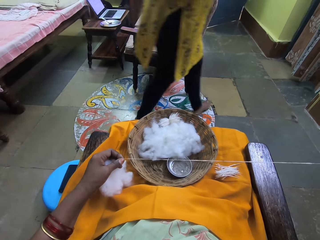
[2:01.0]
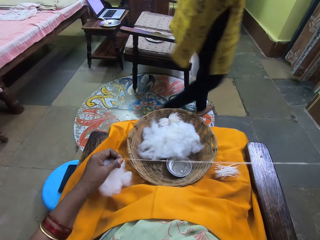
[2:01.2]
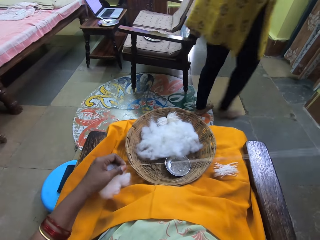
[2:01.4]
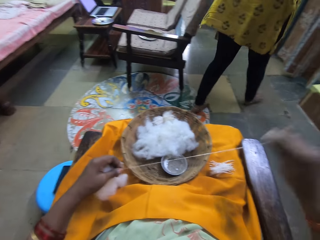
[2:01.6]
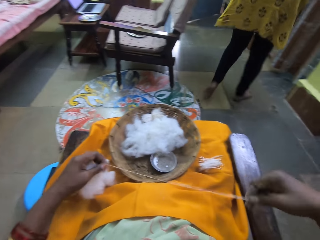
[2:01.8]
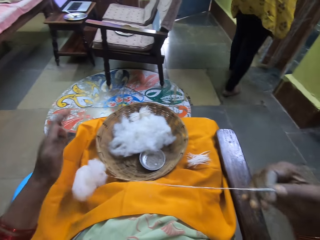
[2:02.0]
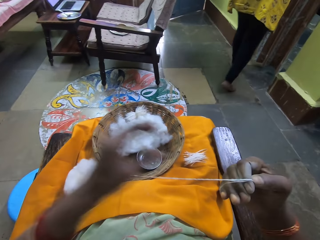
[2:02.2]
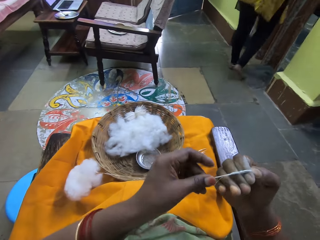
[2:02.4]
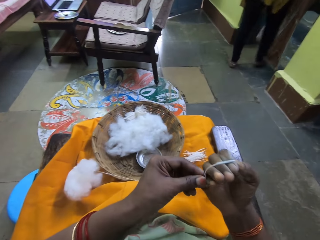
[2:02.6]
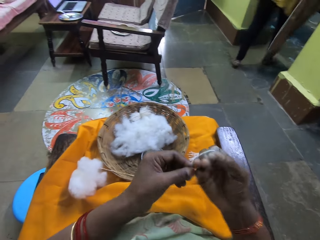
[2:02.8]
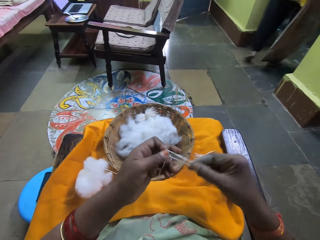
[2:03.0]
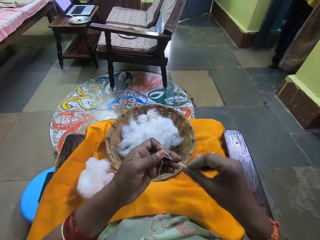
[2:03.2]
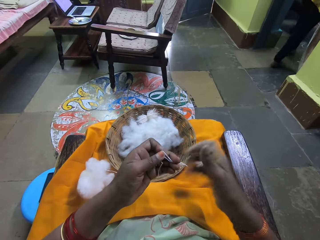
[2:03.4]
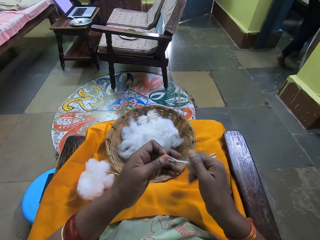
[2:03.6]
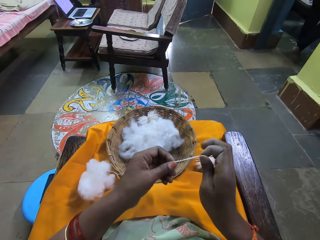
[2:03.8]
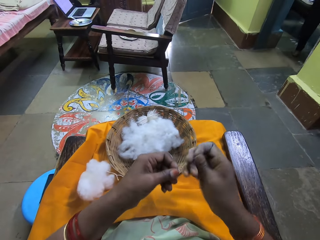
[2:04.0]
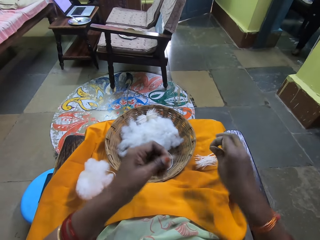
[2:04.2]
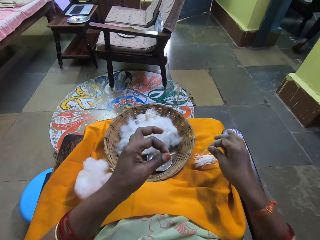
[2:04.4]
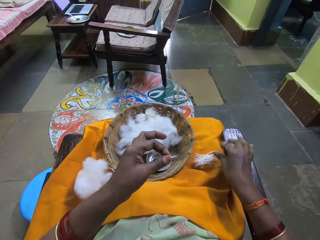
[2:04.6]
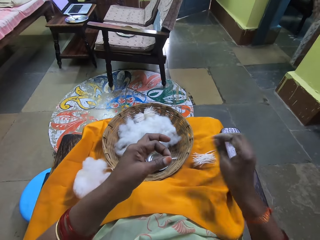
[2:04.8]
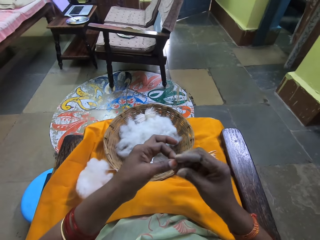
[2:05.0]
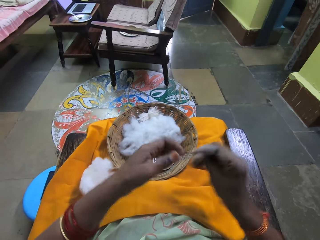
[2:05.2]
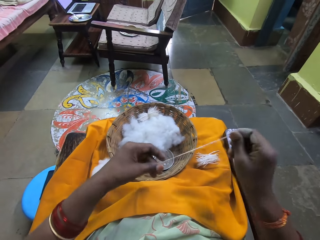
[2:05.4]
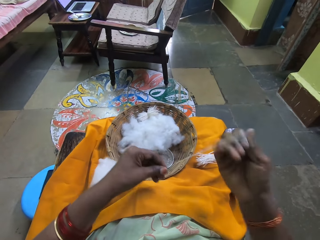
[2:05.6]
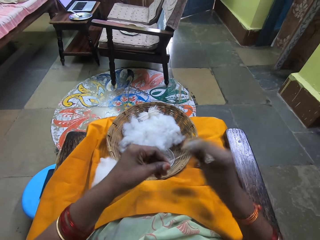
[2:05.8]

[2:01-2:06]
The camera wearer rolls the cotton round her right hand with her right hand. She removes the rolled cotton from her right hand with her left hand. She spins the cotton with her right hand. She cuts the cotton with her right hand. She drops the piece of cotton on her right lap with her right hand. She stretches the cotton with her right hand.

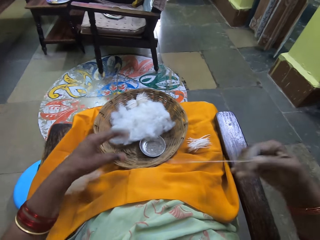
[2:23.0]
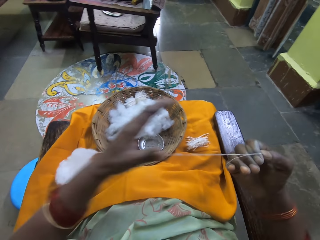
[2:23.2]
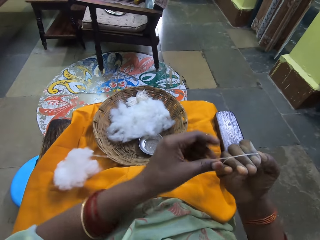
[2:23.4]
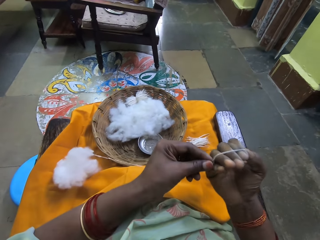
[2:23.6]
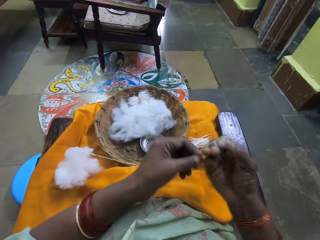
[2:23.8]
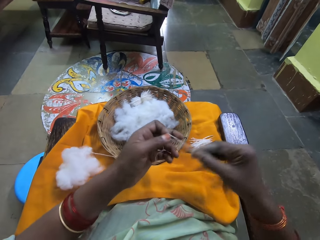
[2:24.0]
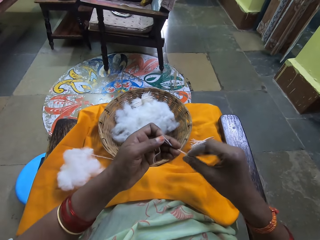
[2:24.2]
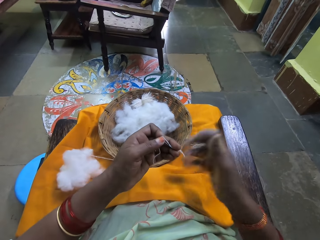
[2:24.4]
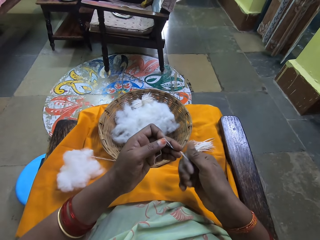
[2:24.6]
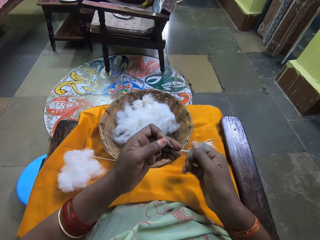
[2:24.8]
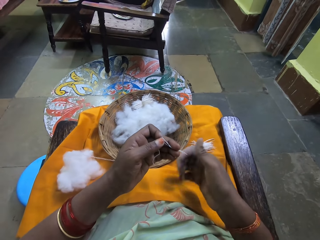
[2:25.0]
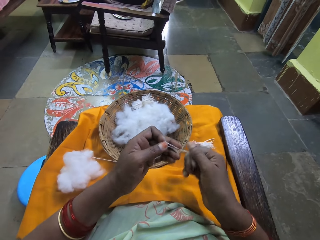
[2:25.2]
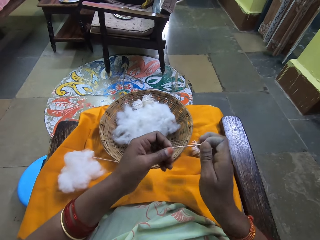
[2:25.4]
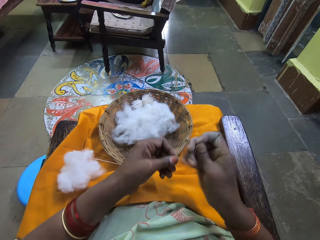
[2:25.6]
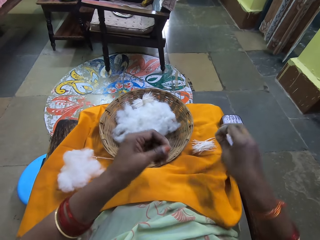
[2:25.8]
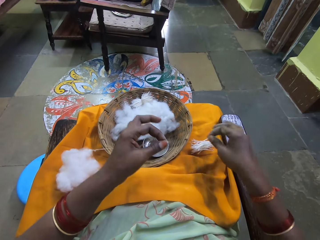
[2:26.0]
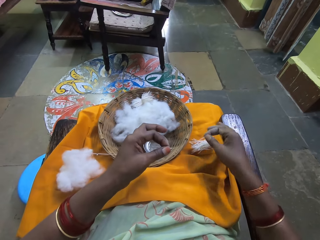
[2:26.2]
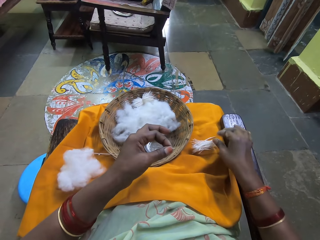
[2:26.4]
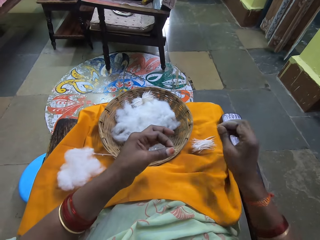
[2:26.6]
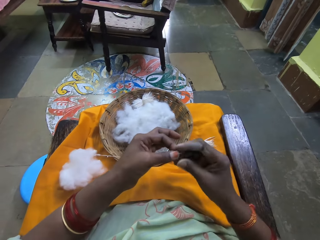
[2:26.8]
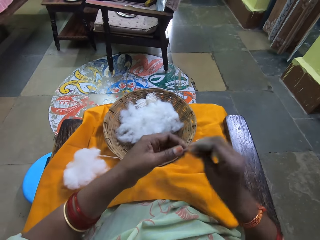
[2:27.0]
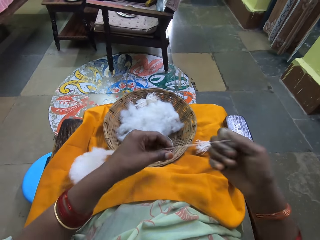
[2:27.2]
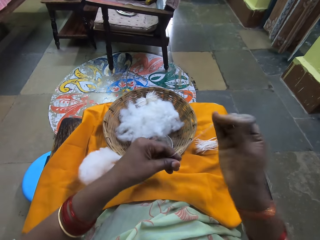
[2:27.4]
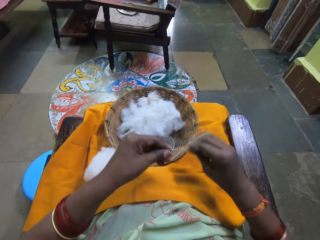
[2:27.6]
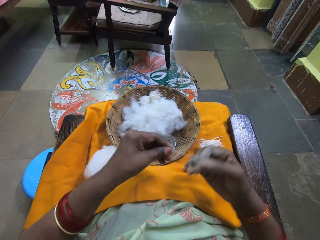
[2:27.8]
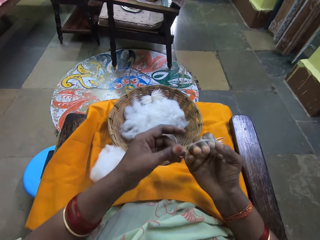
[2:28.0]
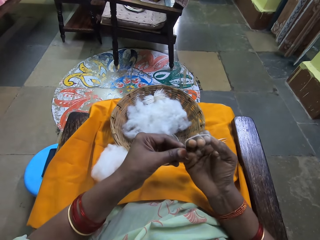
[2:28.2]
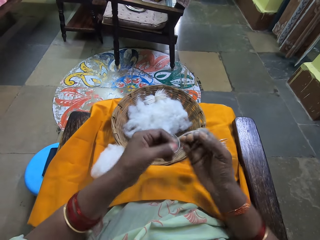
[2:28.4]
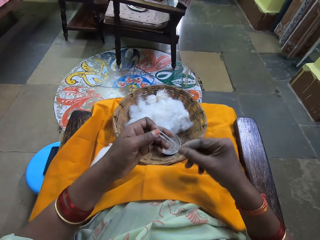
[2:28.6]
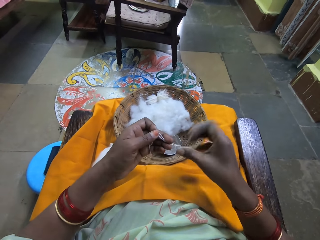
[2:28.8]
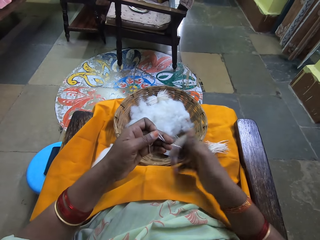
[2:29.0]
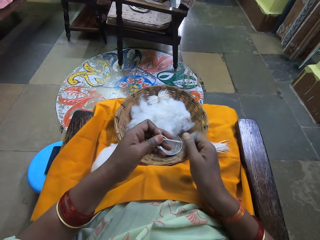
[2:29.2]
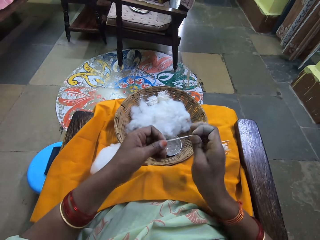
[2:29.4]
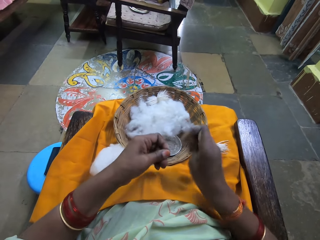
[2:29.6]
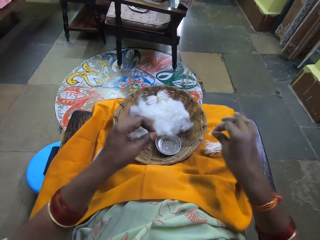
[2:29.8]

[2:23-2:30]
The camera wearer rolls the cotton round her right hand with her right hand. She removes the rolled cotton from her right hand with her left hand. She spins the cotton with her right hand. She cuts the cotton with her right hand. She drops the piece of cotton on her right lap with her right hand. She stretches the cotton with her right hand. She rolls the cotton round her right hand with her right hand. She removes the rolled cotton from her right hand with her left hand. She spins the cotton with her right hand.

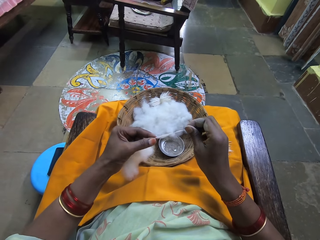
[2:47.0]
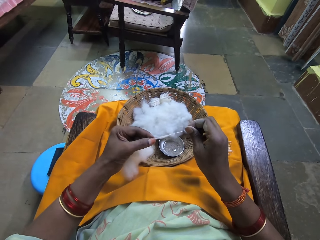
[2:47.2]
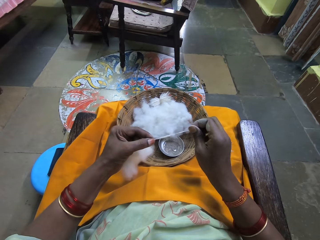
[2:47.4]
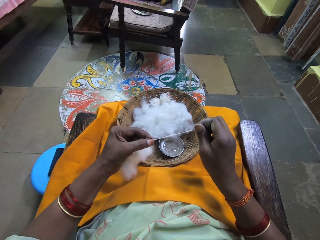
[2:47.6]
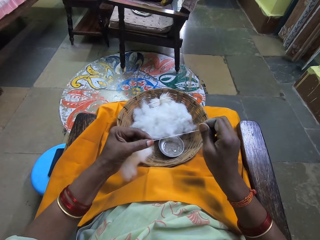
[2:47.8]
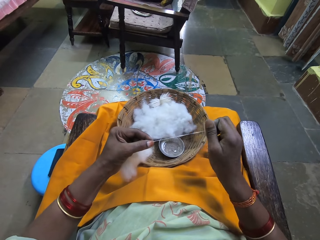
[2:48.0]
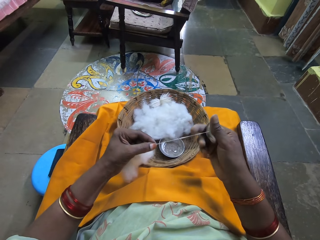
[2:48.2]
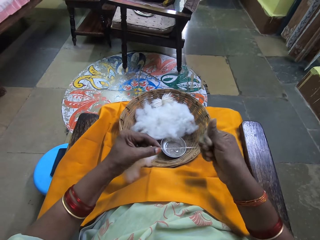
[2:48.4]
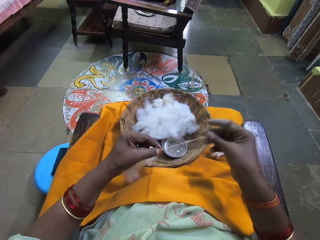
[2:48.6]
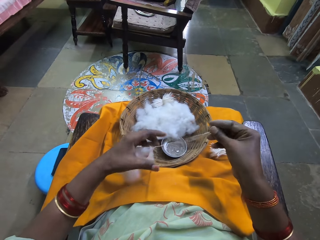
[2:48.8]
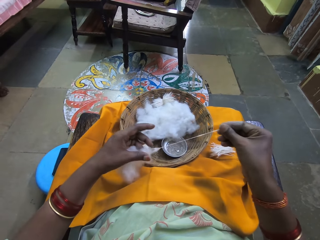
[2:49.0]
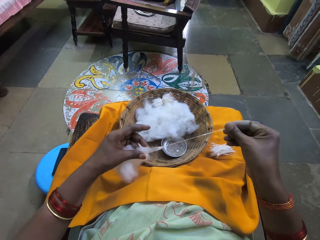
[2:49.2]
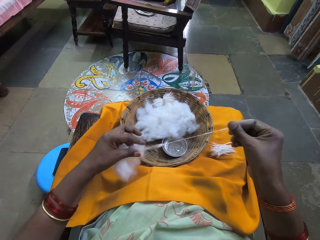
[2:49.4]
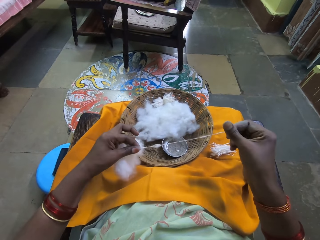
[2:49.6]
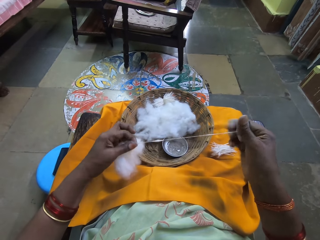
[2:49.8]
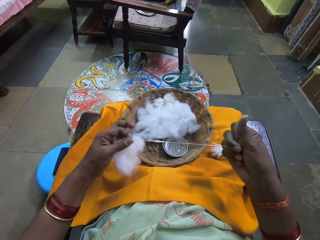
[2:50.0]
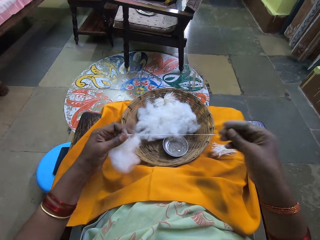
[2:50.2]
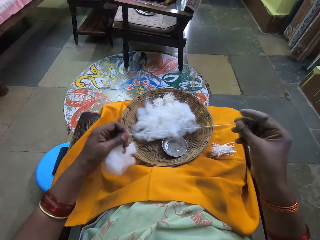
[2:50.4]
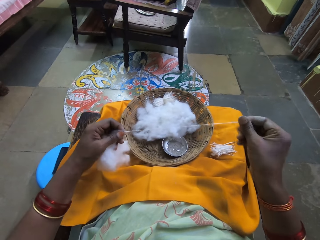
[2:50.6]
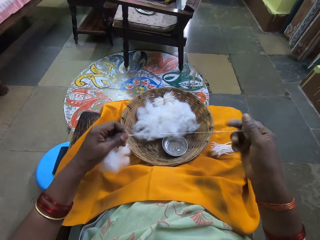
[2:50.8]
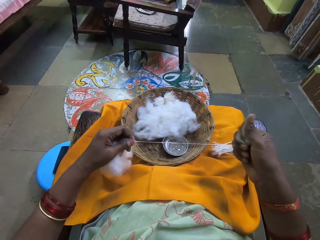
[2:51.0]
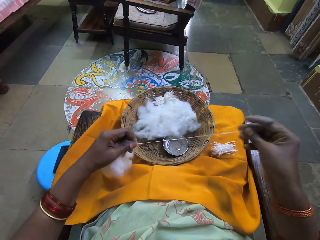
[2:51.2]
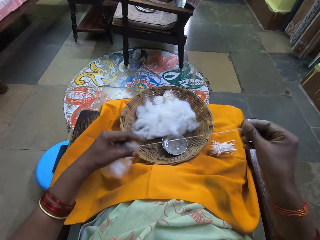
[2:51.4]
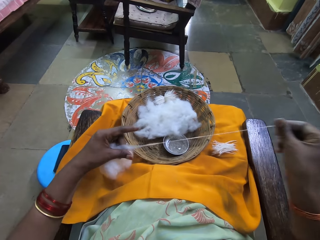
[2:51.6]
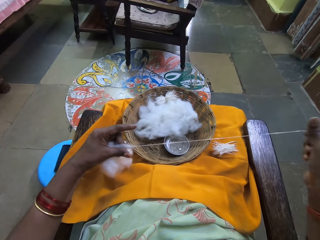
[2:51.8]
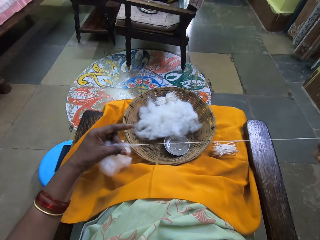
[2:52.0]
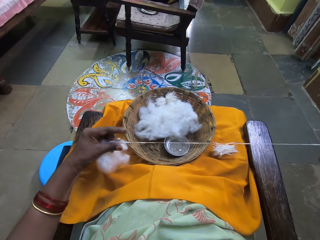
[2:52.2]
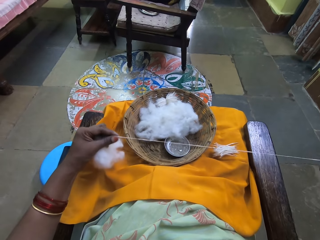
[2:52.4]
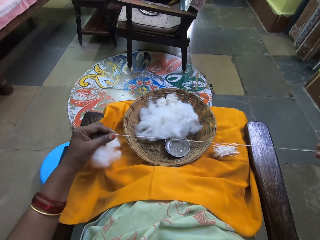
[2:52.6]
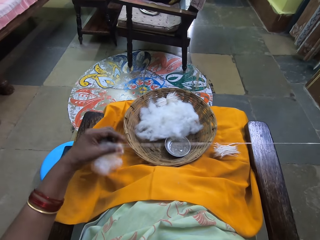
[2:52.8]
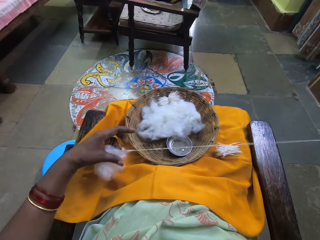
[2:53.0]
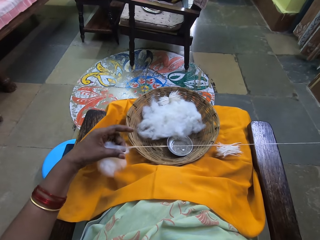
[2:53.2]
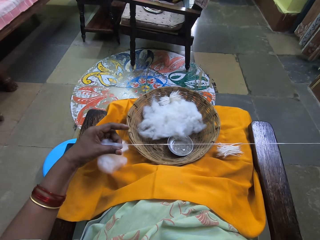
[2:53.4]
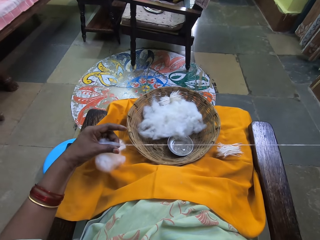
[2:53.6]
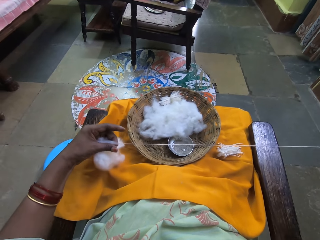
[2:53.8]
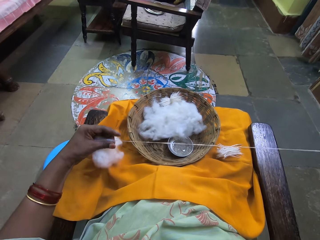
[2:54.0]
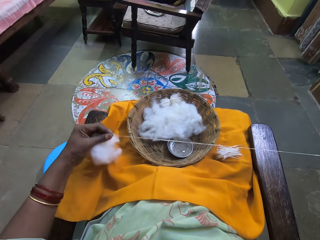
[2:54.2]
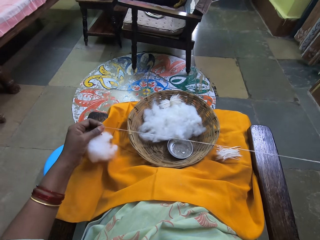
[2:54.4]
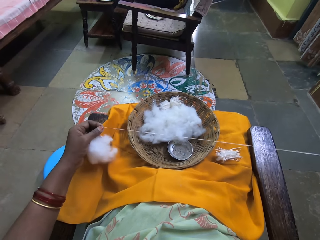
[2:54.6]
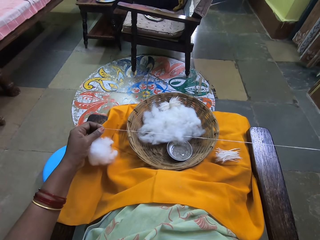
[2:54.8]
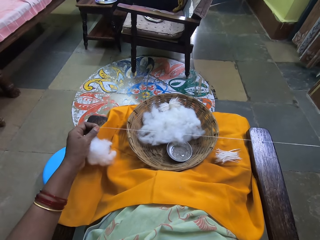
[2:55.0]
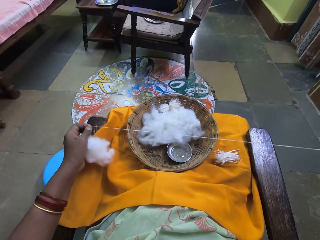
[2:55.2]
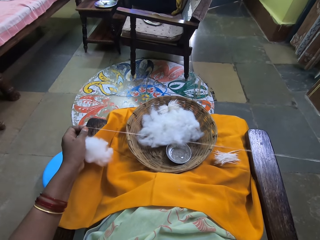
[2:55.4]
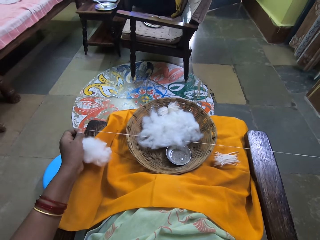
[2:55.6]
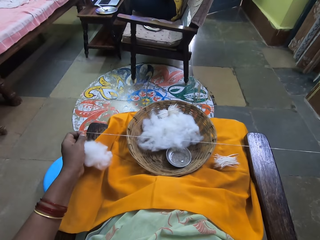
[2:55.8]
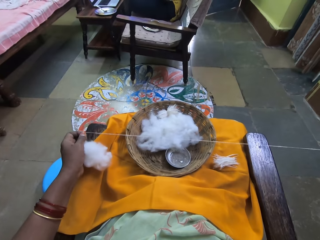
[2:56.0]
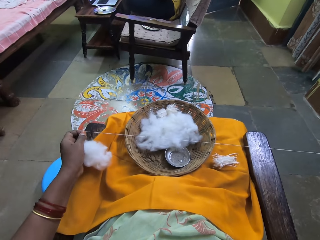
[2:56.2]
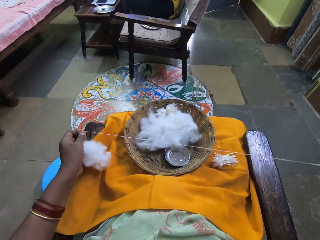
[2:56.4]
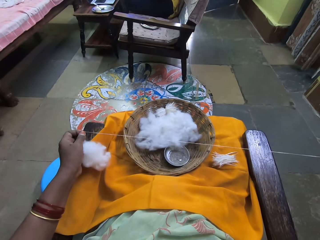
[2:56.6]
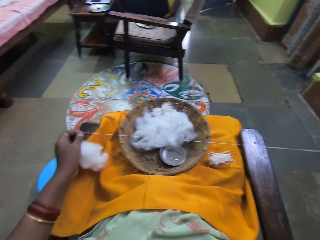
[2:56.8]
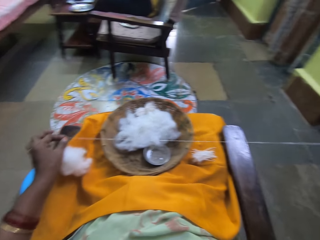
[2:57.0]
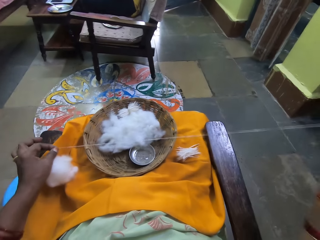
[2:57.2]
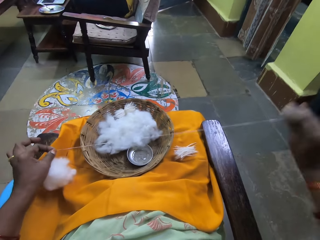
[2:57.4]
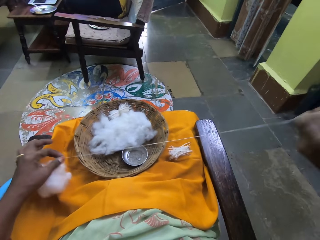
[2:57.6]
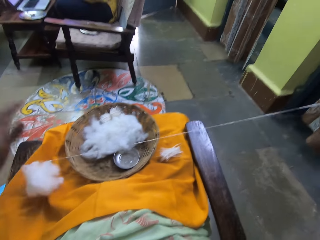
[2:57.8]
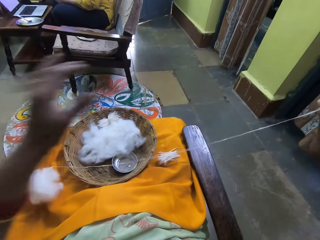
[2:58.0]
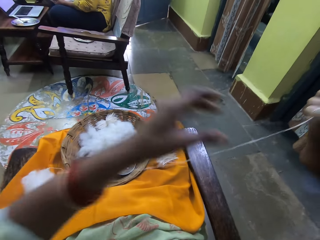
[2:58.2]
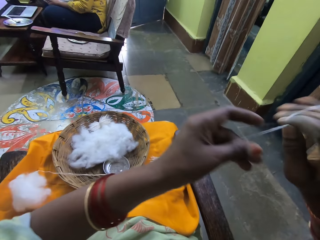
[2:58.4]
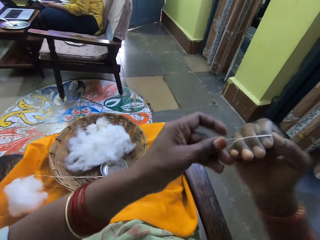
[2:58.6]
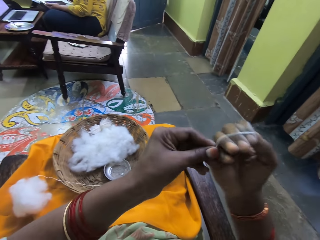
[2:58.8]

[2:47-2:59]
The camera wearer spins the cotton with her right hand. She rolls the cotton round her right hand with her right hand.
